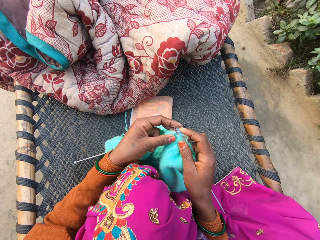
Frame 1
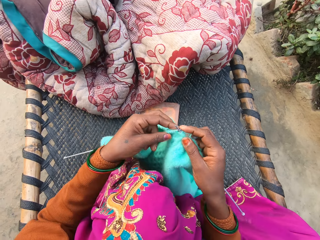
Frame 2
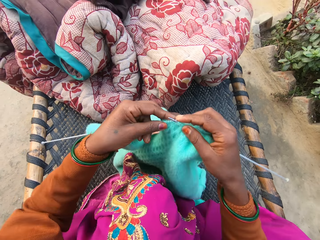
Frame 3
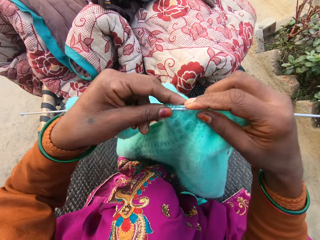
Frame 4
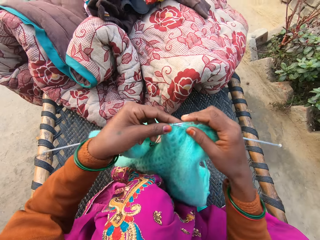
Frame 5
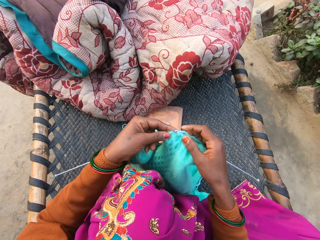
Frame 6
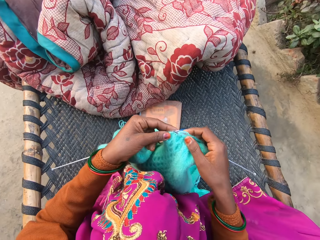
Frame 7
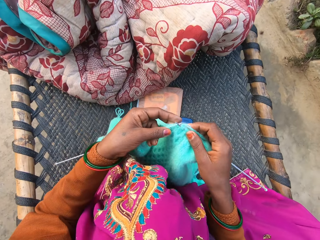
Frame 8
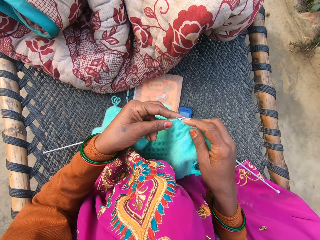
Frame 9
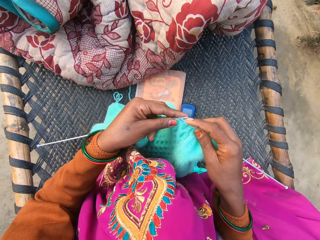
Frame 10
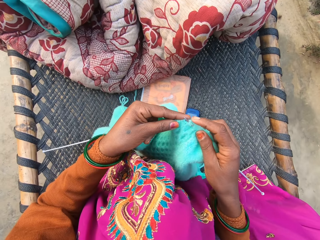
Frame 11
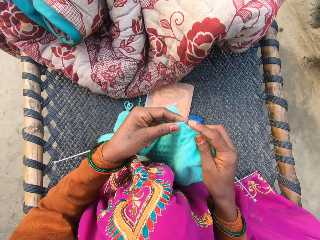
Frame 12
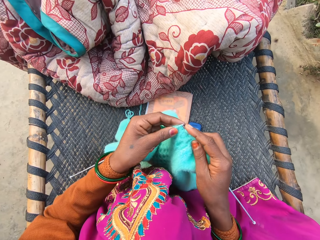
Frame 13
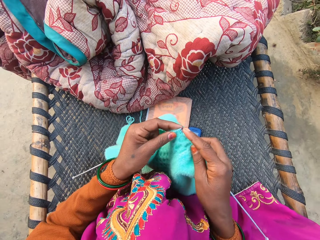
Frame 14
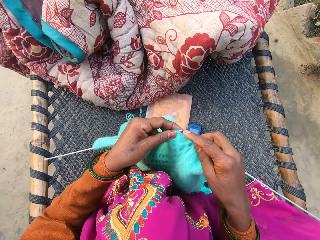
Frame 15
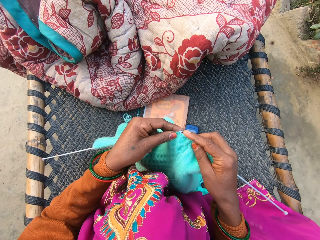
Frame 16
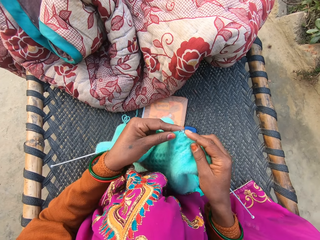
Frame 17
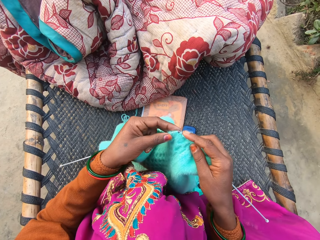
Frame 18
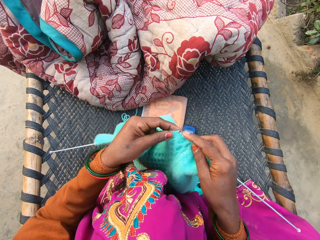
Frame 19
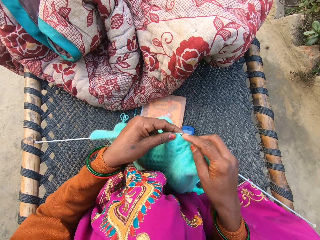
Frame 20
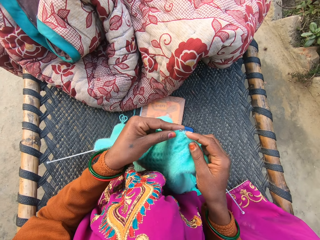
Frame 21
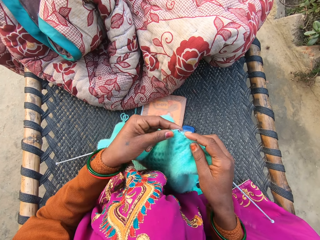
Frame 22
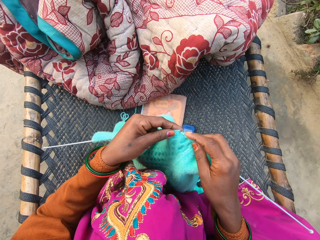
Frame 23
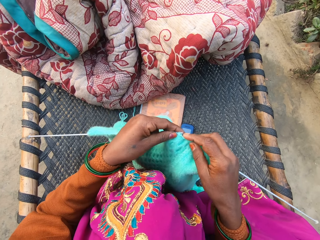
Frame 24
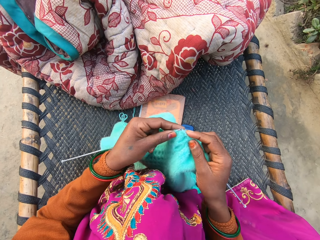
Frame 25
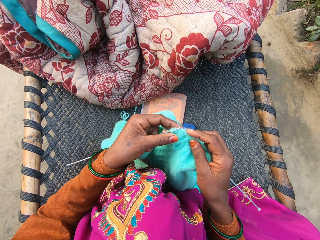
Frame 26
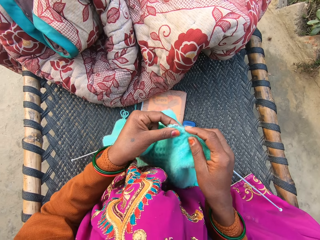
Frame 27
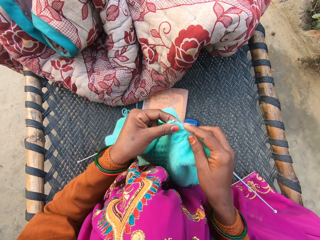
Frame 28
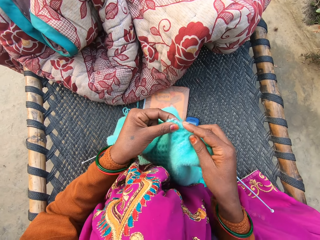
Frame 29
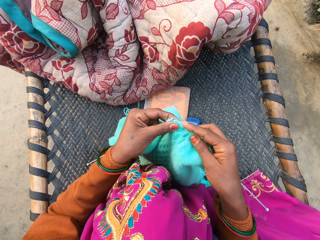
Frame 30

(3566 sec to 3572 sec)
The camera wearer raises the woolen cloth, drops the woolen cloth, and knits the woolen cloth.

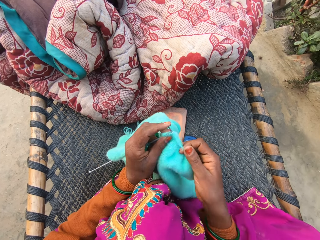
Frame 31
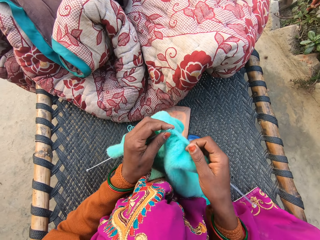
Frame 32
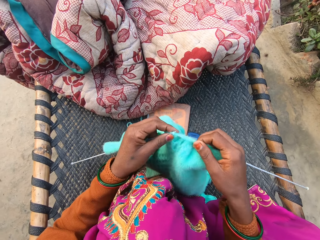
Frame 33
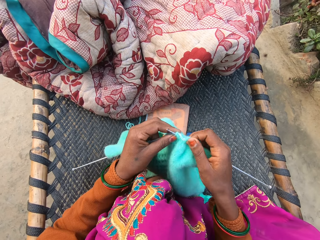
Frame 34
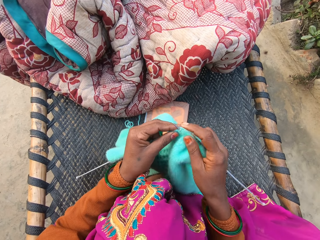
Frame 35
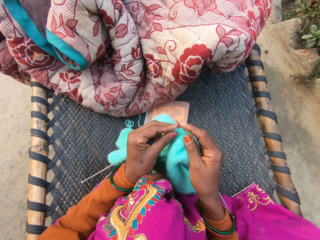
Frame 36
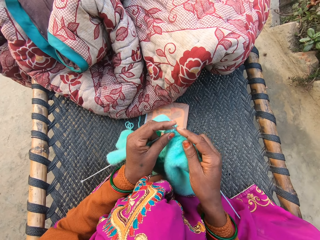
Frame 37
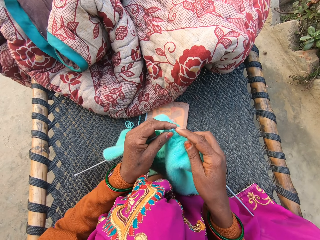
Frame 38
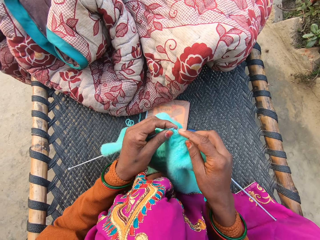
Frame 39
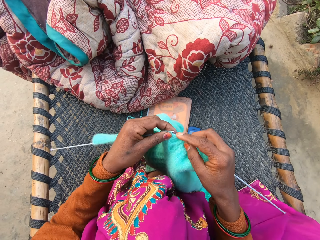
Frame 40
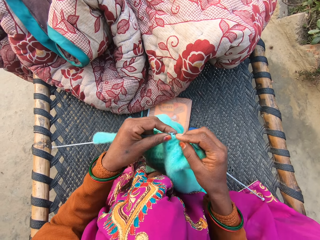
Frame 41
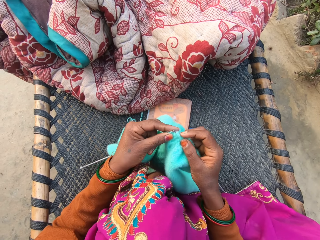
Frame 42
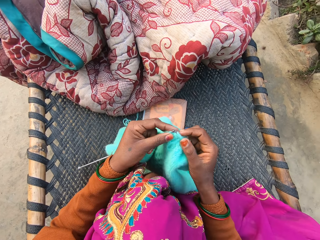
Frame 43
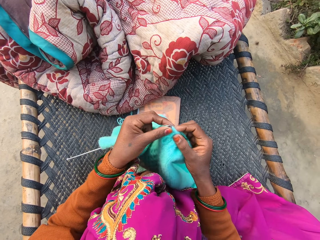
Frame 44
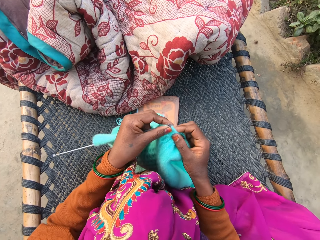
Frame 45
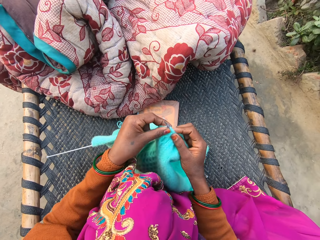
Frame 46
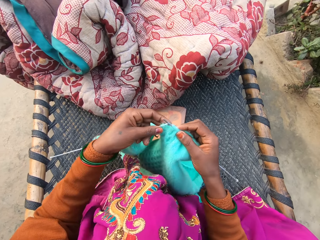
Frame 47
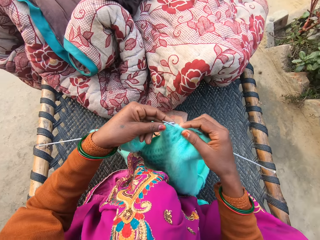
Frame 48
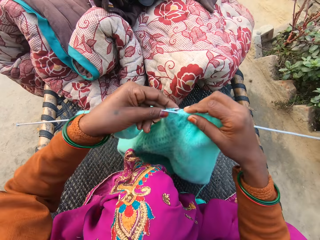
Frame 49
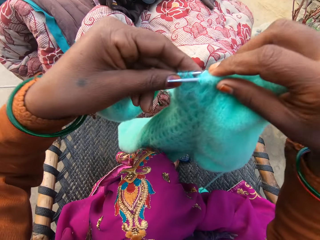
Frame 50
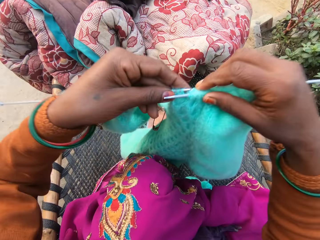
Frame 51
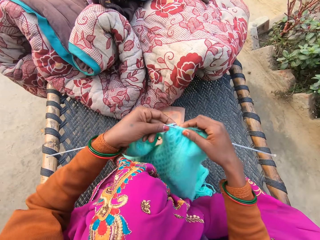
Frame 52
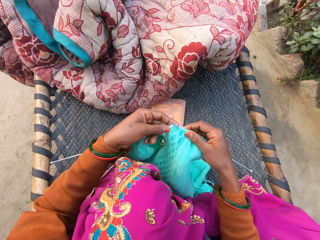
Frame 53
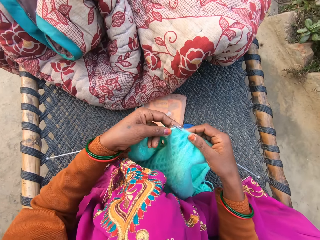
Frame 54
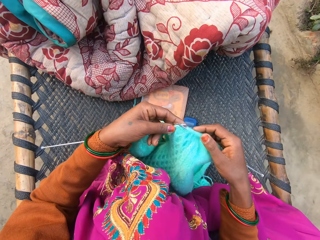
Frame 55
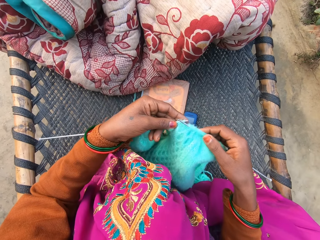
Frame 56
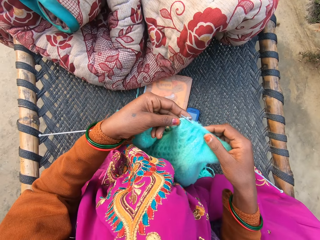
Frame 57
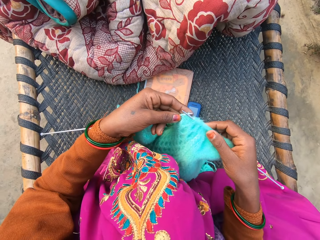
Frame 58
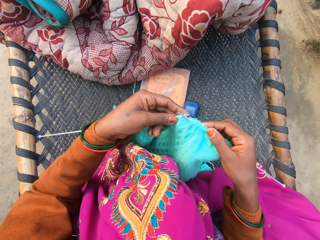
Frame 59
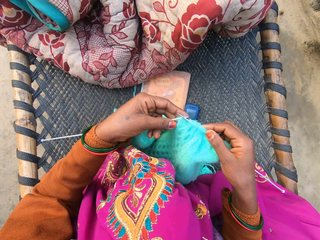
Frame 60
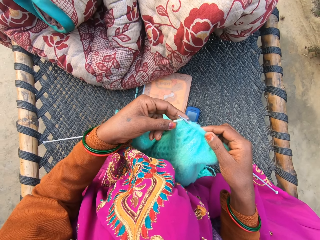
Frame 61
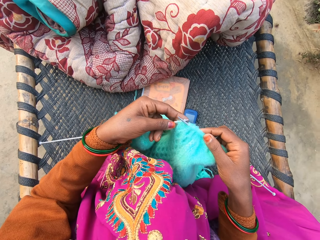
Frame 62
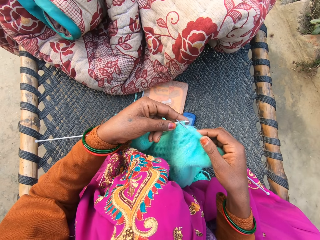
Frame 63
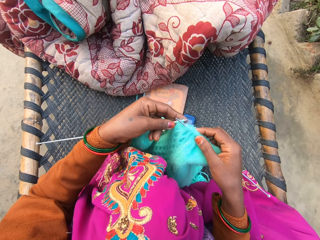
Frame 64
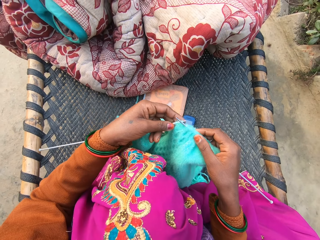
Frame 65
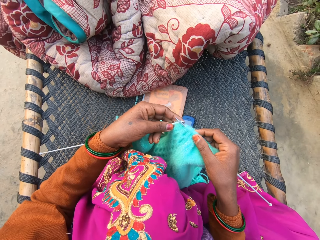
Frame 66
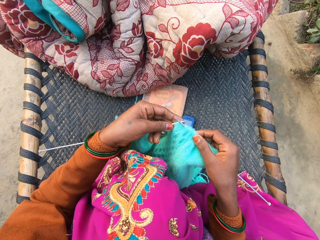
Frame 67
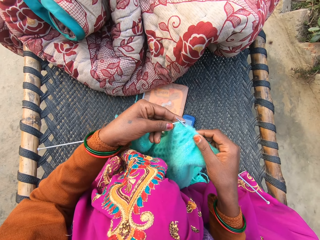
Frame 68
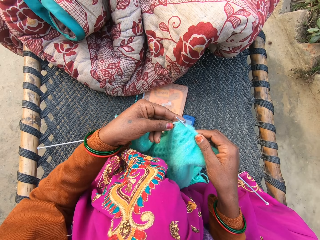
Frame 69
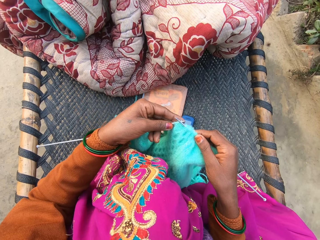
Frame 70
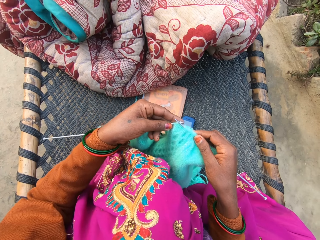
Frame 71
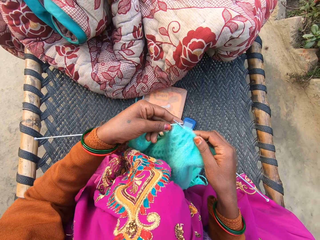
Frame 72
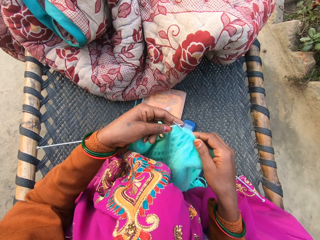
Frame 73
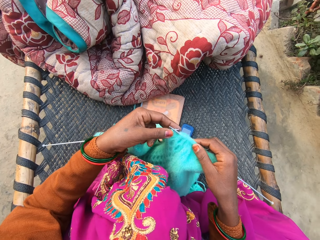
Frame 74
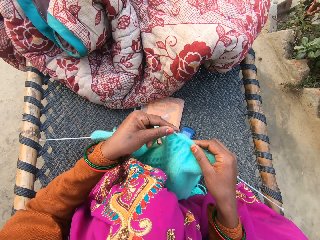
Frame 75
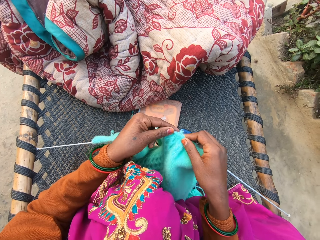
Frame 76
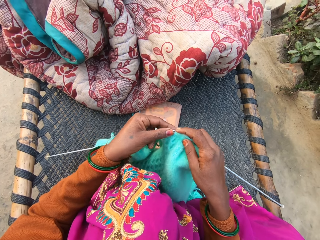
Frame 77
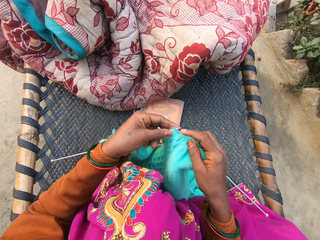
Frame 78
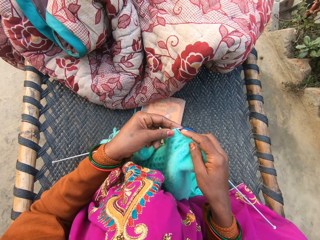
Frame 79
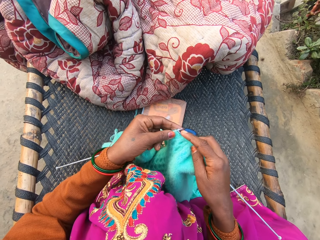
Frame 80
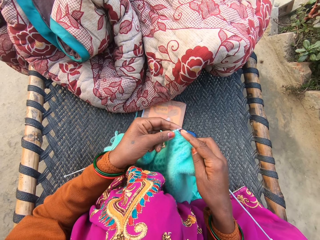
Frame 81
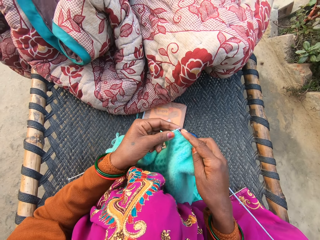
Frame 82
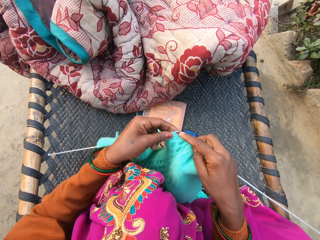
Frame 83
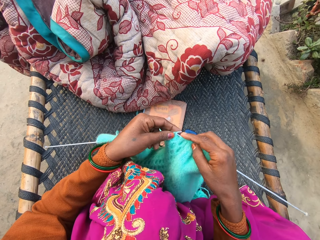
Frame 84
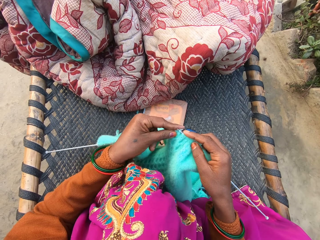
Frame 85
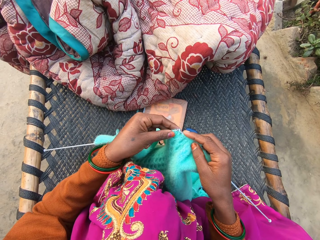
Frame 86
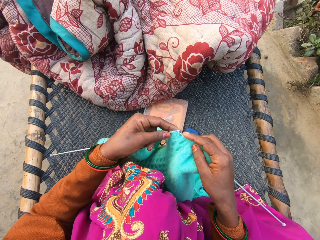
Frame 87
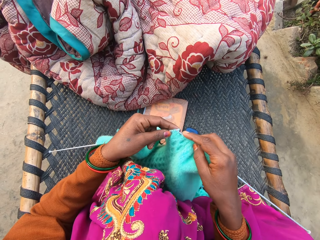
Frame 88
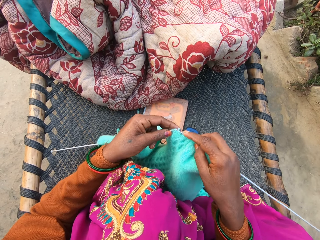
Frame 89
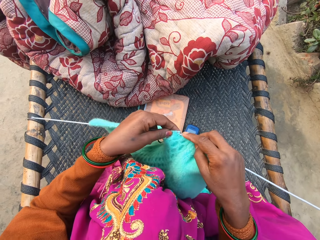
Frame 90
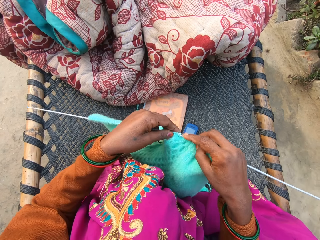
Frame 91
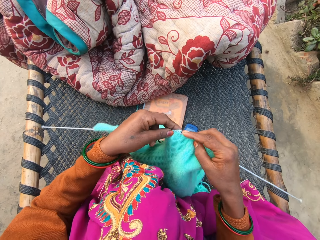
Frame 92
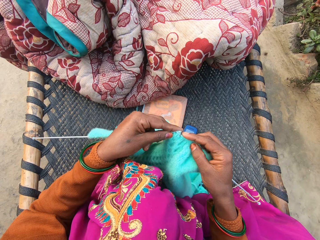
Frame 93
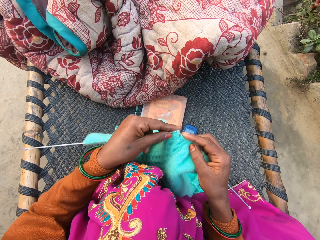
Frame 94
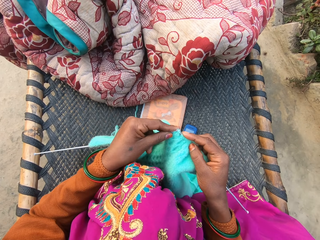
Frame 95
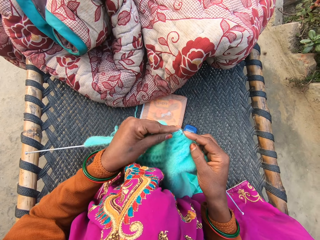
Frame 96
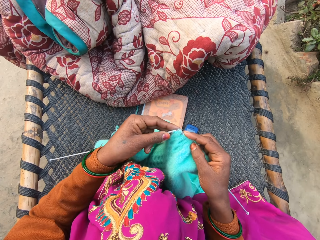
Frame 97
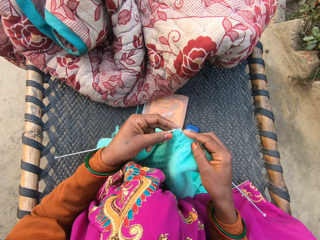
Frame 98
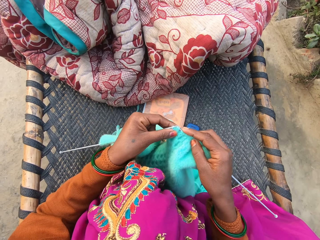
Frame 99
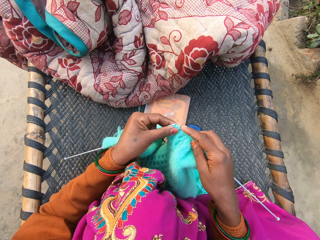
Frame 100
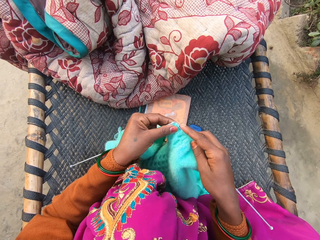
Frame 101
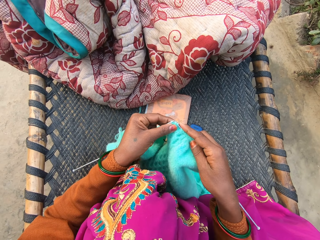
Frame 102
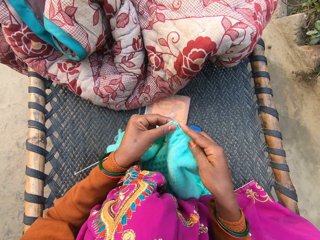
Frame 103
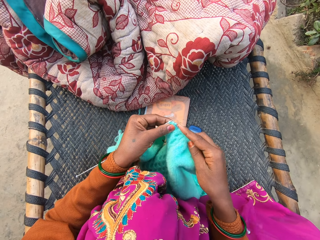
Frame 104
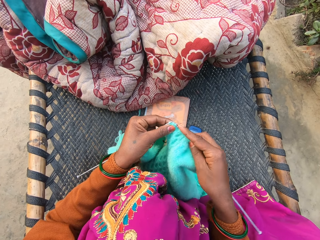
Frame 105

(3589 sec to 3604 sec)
The camera wearer knits woolen cloth. They raise the woolen cloth, drop the woolen cloth, and knit the woolen cloth.
